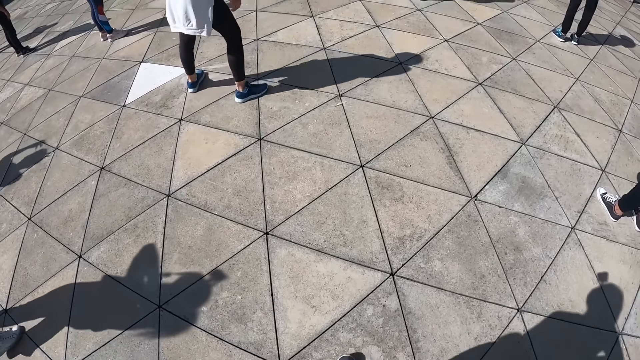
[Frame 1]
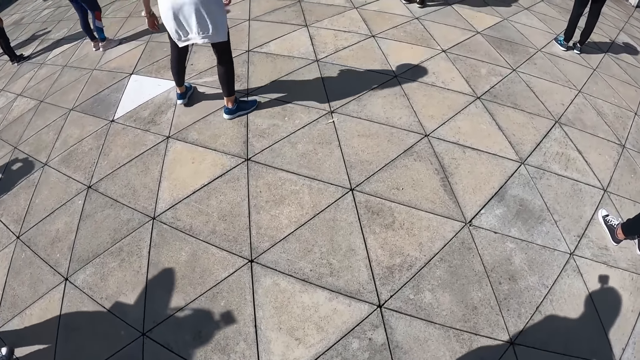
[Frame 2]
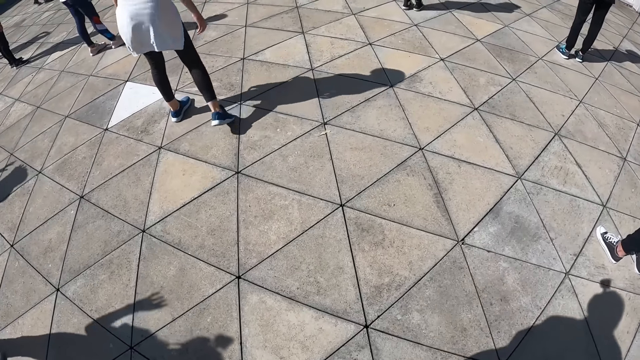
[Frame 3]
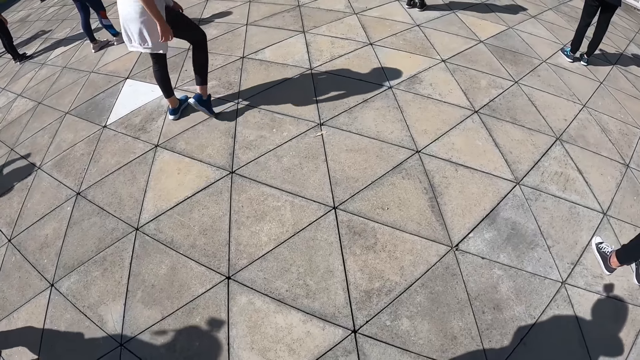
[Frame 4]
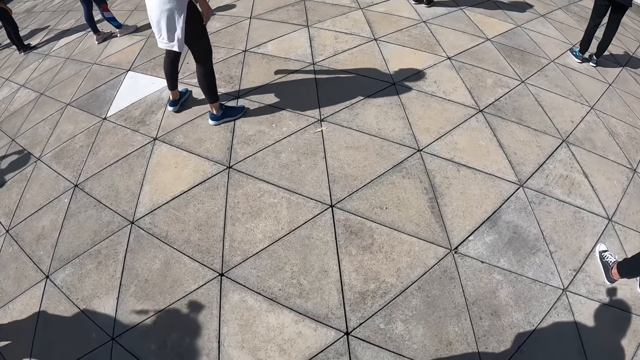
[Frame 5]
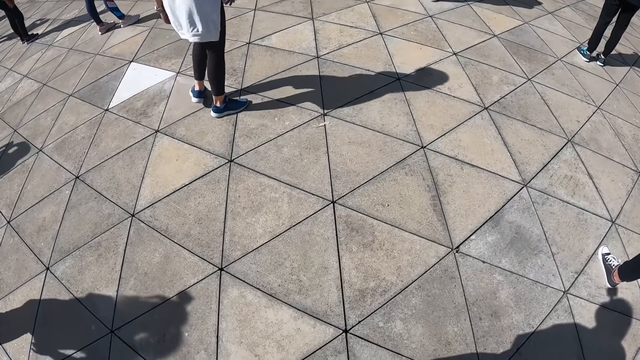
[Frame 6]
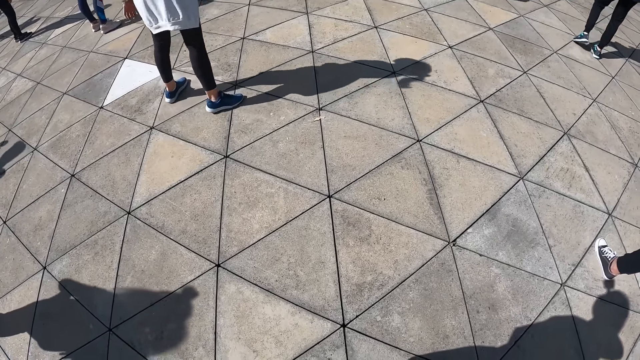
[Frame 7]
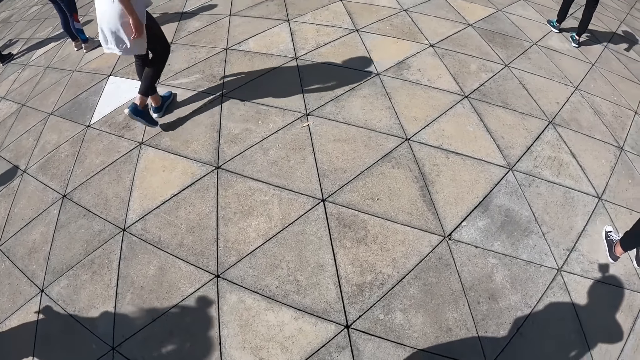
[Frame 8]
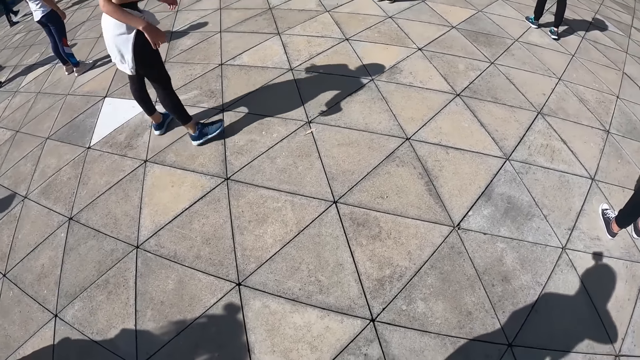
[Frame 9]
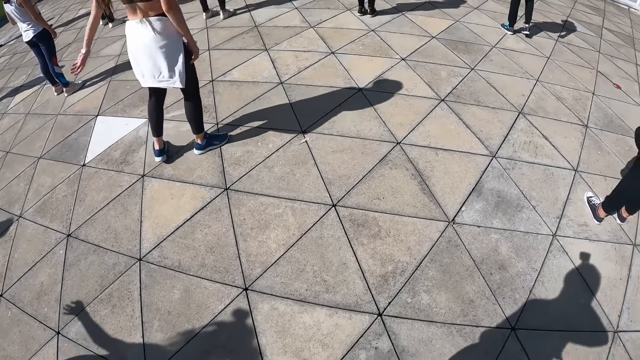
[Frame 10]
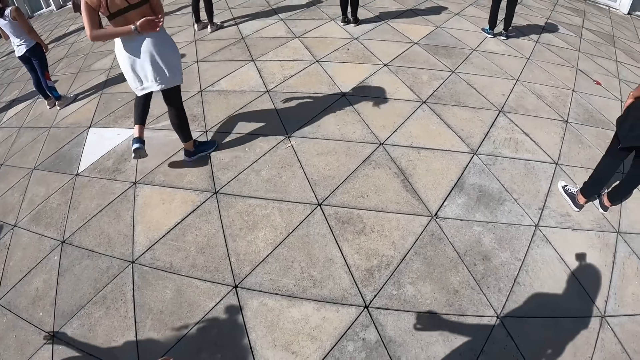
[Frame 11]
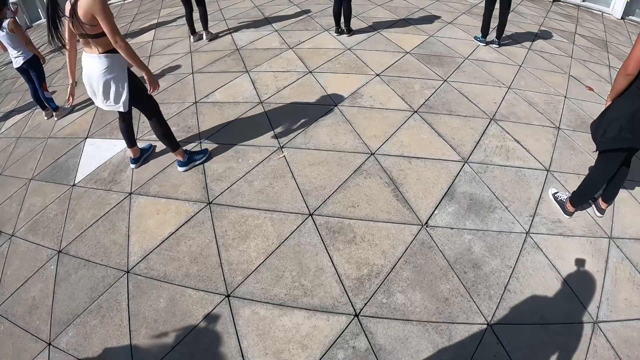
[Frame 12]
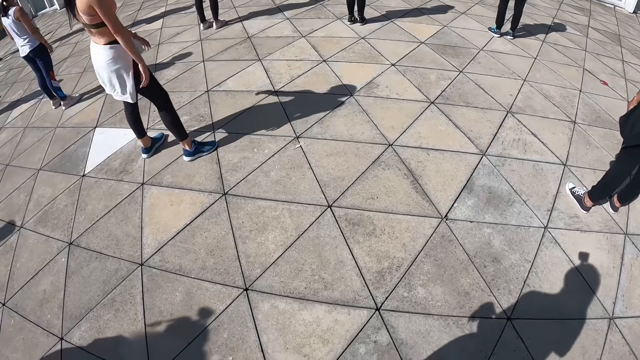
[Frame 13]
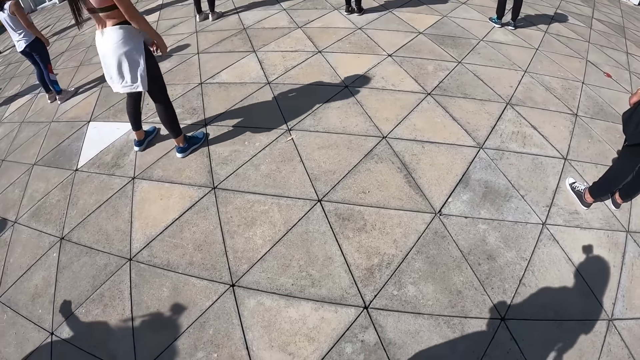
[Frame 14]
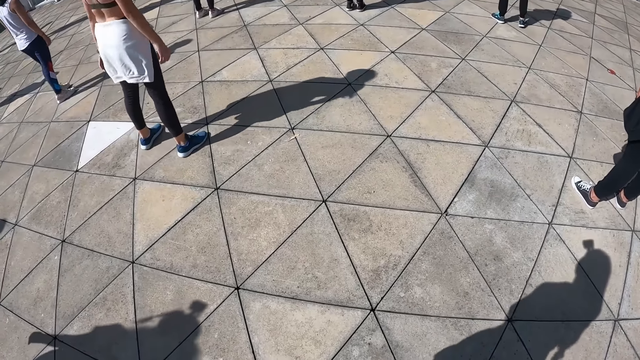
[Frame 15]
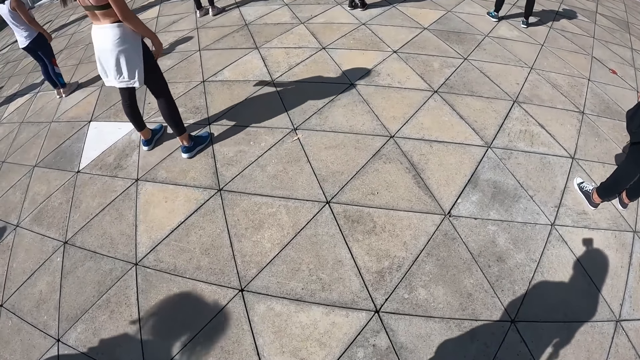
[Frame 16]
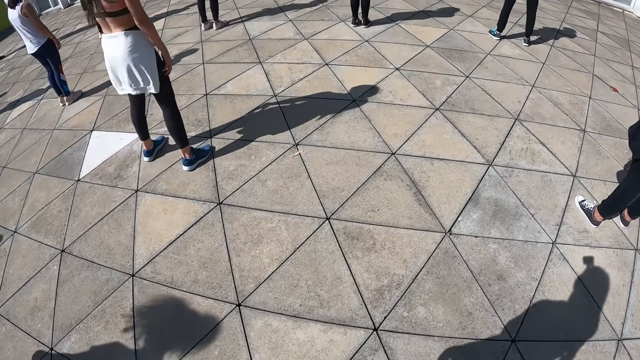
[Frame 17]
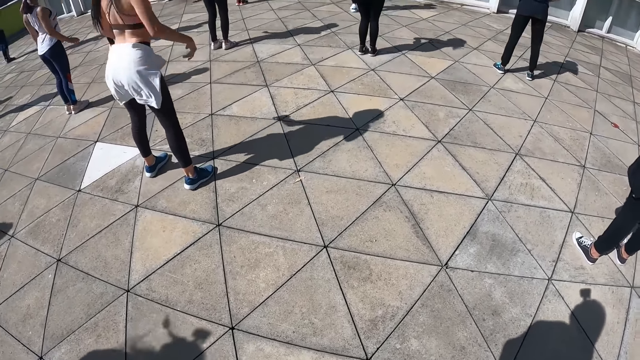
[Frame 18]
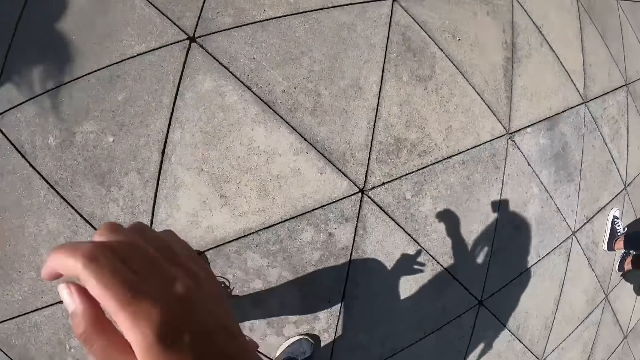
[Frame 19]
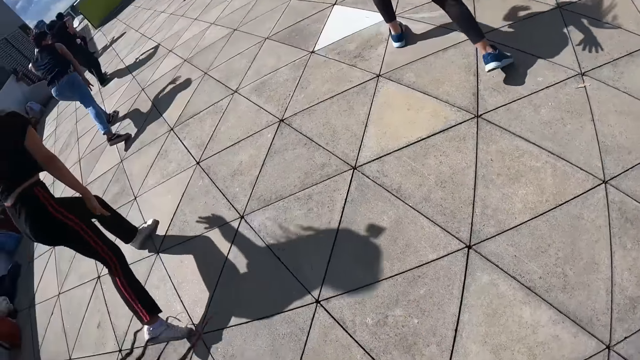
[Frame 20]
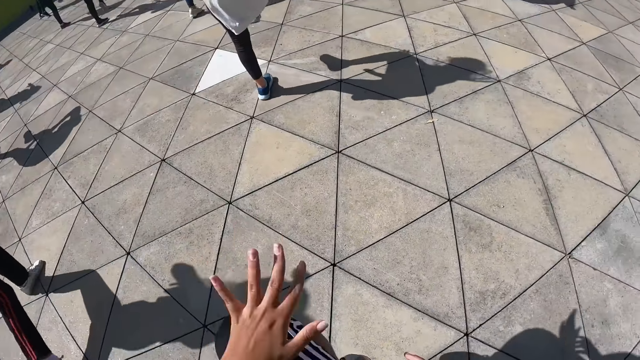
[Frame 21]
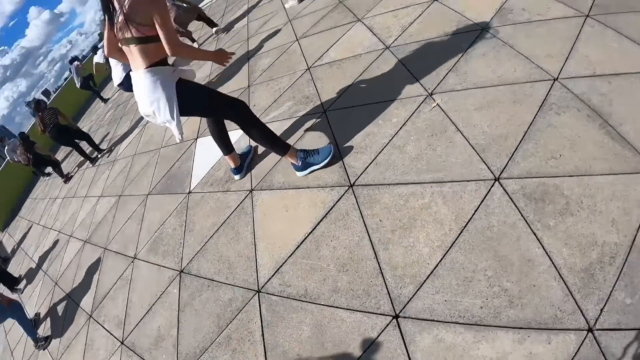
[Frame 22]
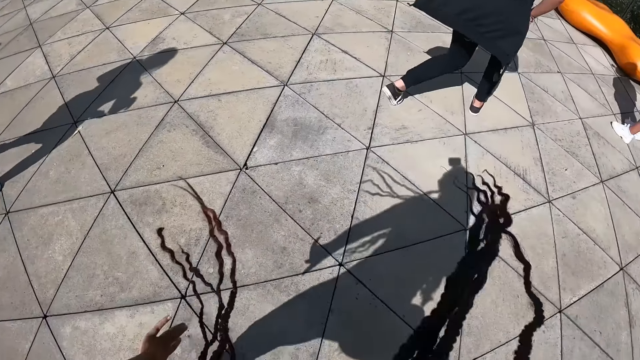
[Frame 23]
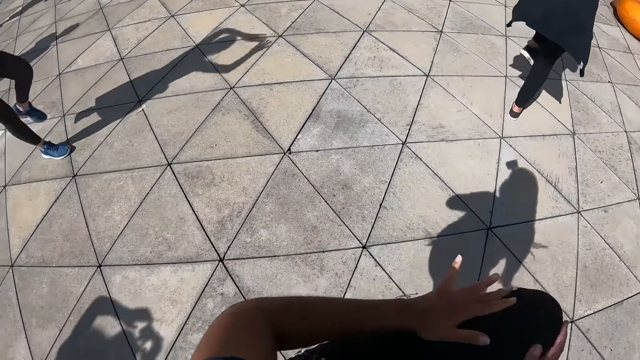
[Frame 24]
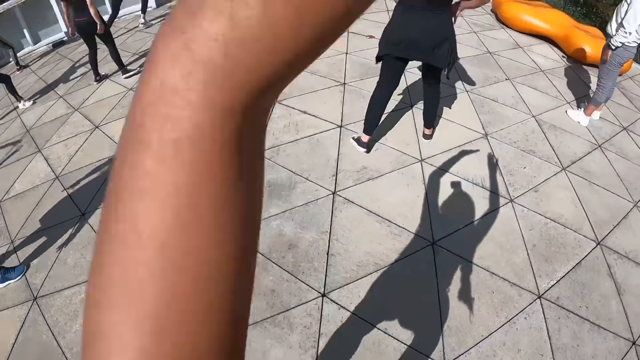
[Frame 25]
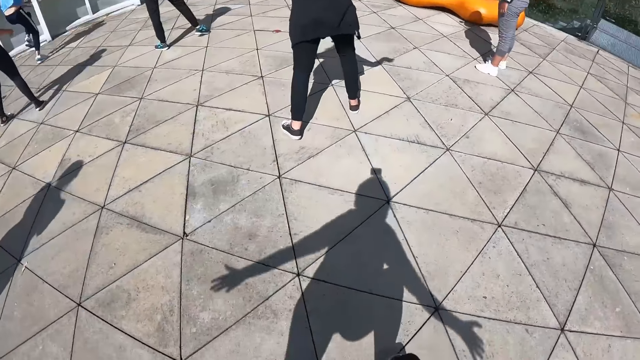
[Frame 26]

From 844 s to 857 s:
The woman moves her legs. The camera wearer and the group of people dance. The woman exercises.

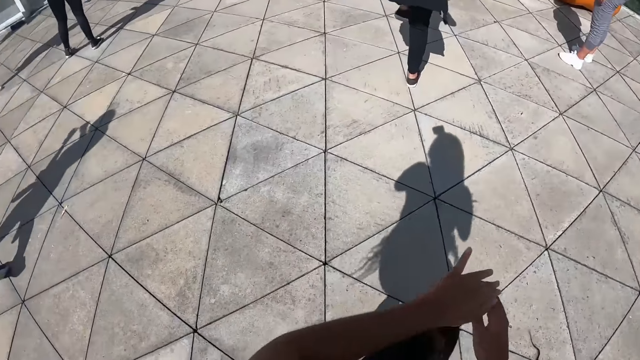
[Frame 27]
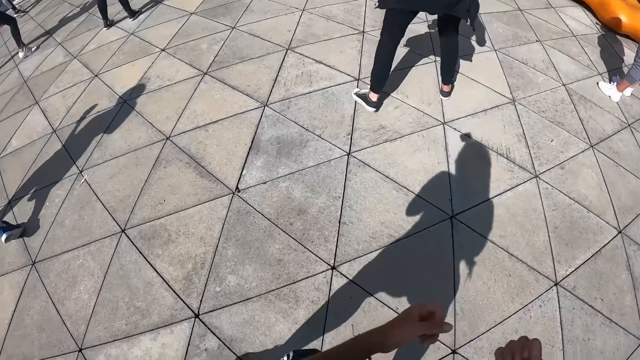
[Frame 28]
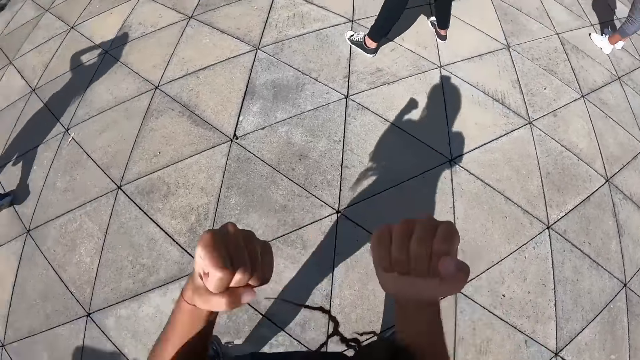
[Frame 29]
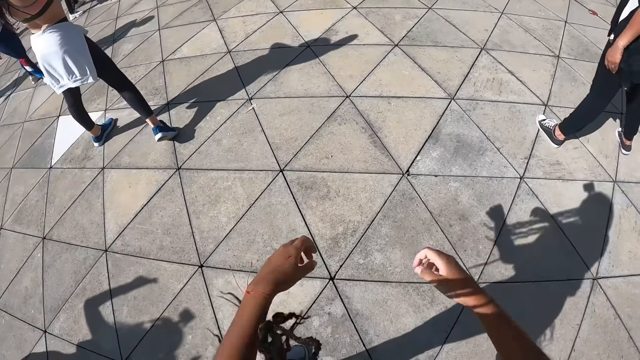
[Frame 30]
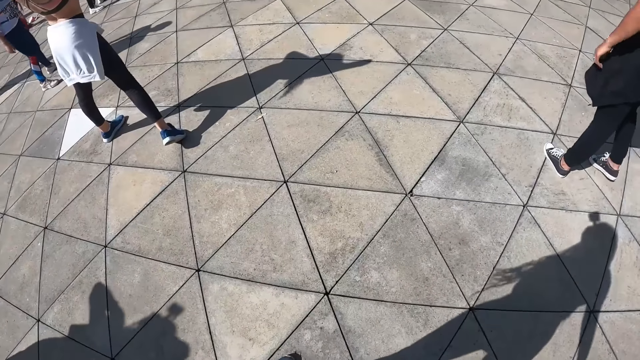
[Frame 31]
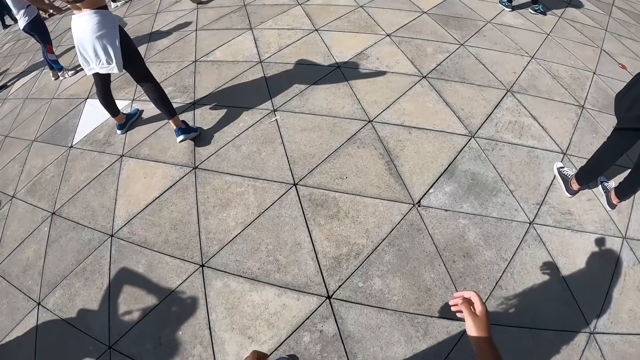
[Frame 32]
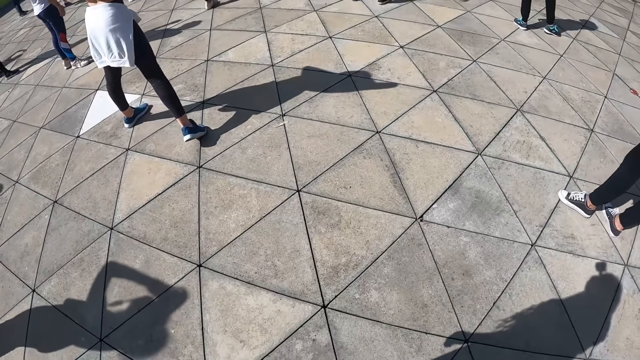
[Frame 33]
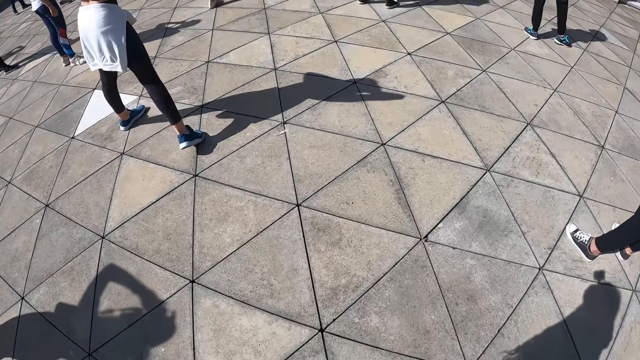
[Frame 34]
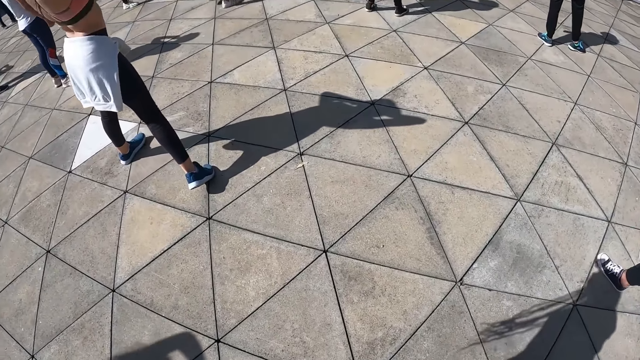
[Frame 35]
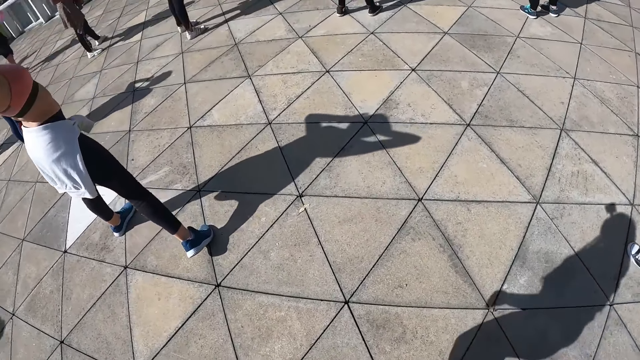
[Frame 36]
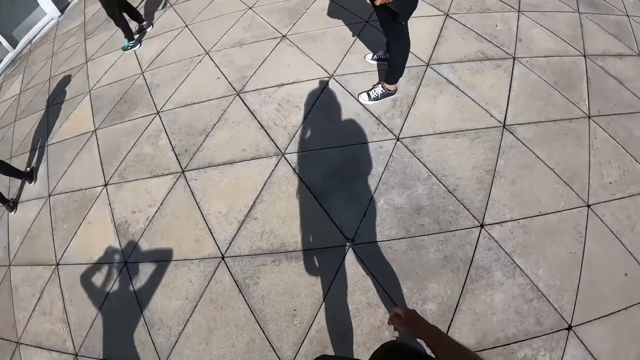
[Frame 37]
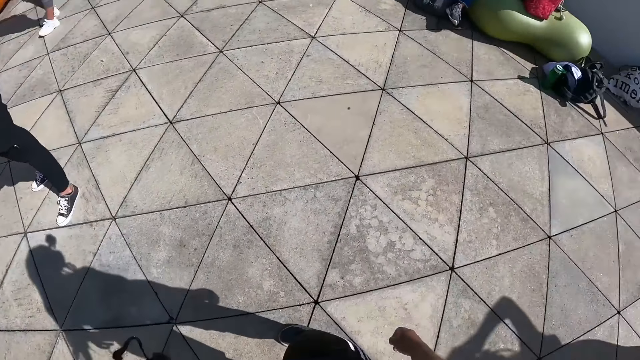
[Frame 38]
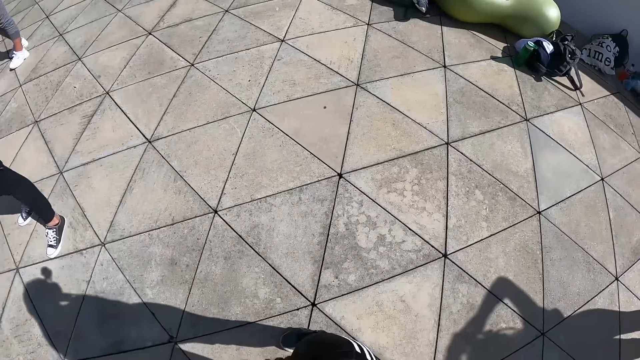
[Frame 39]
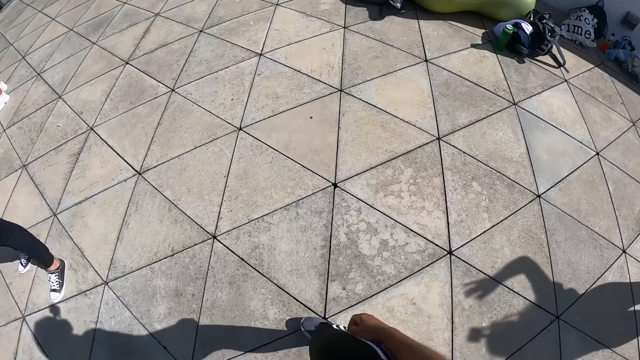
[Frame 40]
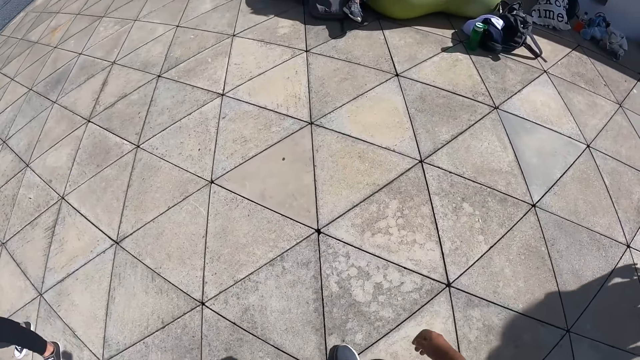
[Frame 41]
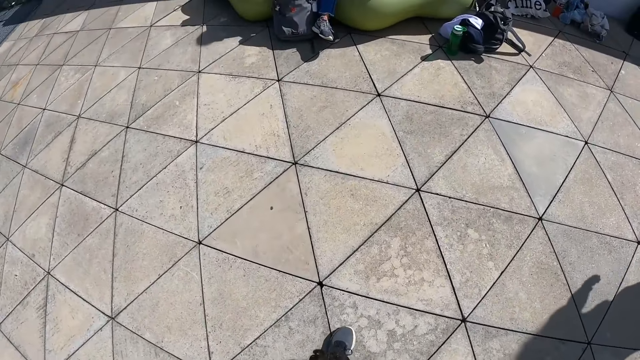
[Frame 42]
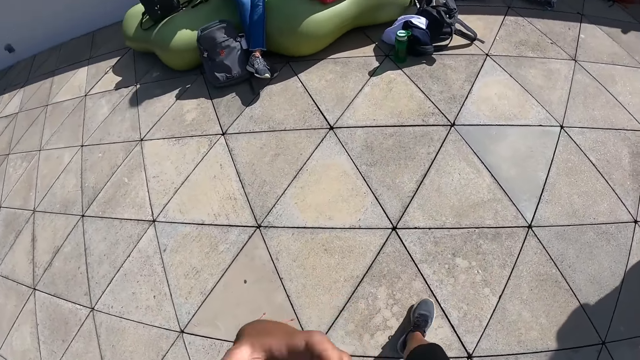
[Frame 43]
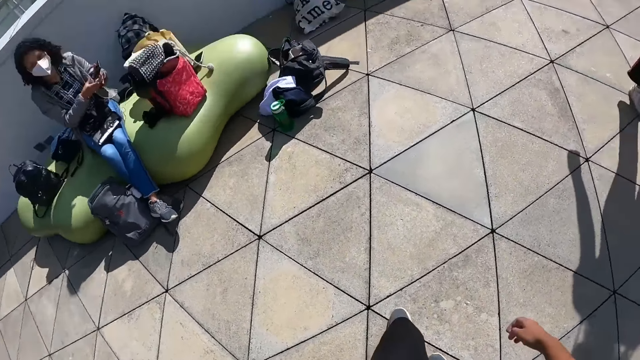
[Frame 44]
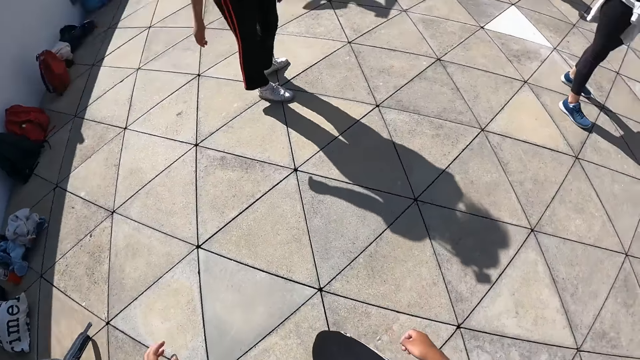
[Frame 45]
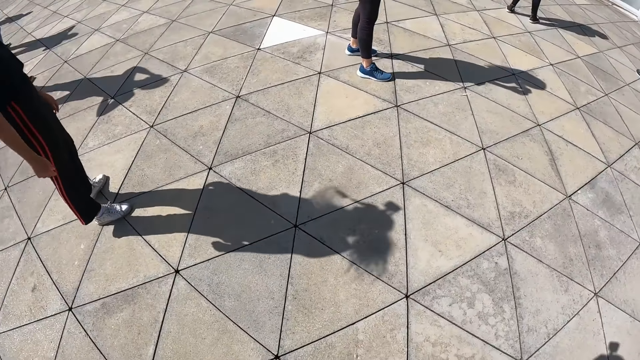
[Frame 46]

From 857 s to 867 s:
The camera wearer looks around. They walk around.
